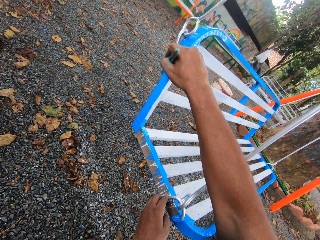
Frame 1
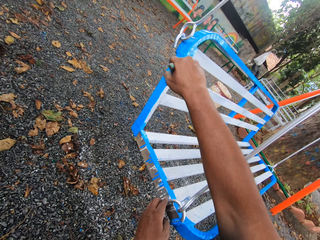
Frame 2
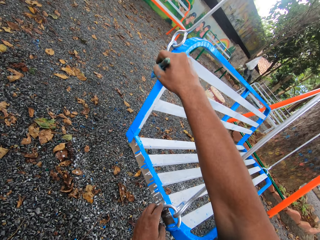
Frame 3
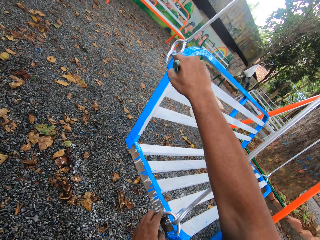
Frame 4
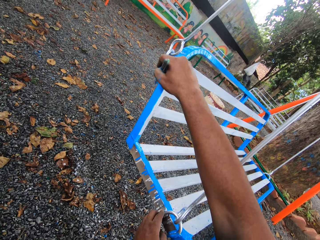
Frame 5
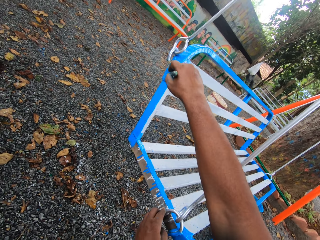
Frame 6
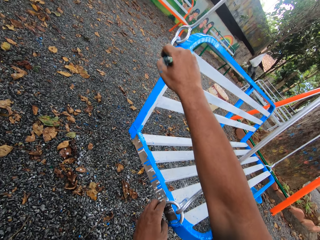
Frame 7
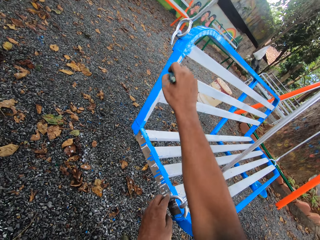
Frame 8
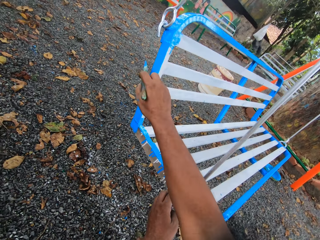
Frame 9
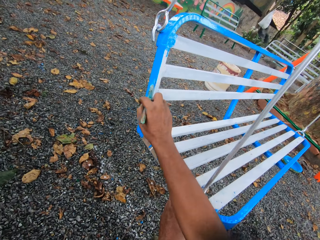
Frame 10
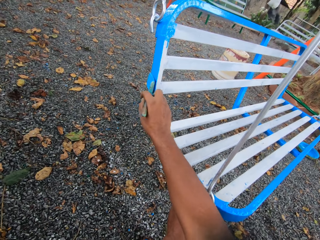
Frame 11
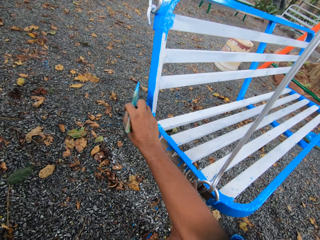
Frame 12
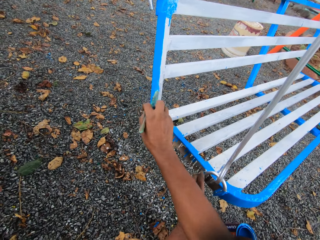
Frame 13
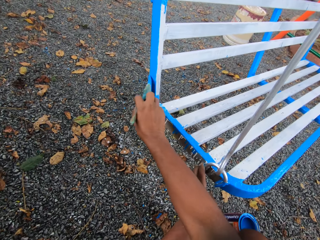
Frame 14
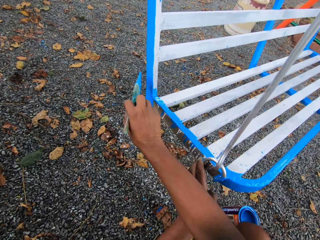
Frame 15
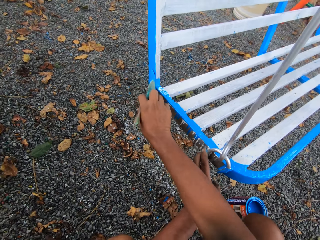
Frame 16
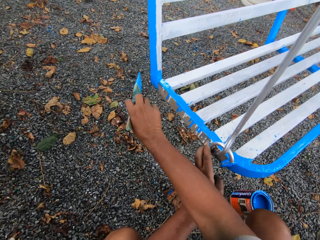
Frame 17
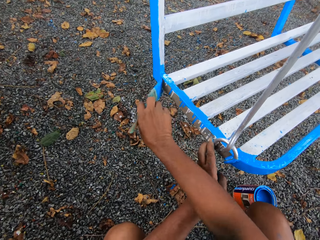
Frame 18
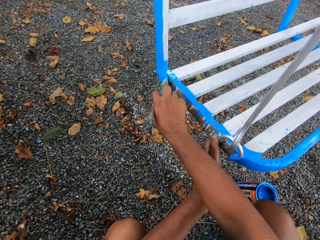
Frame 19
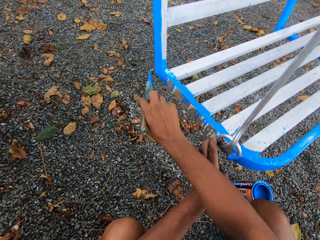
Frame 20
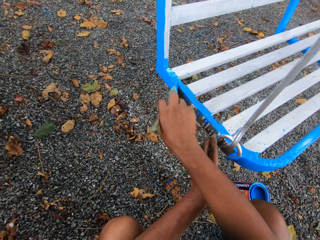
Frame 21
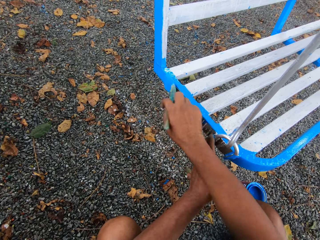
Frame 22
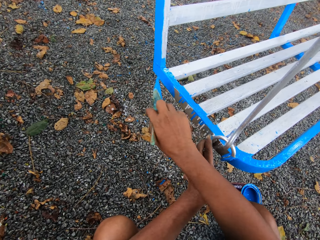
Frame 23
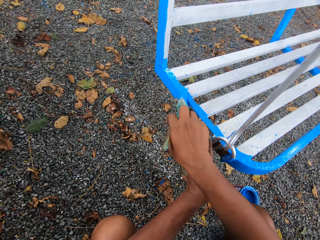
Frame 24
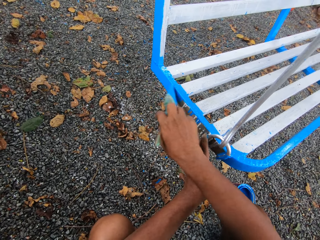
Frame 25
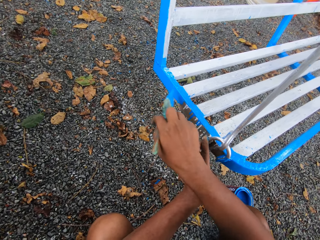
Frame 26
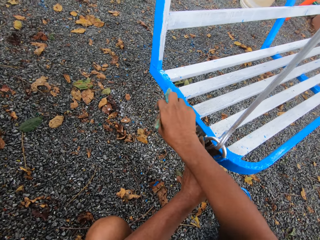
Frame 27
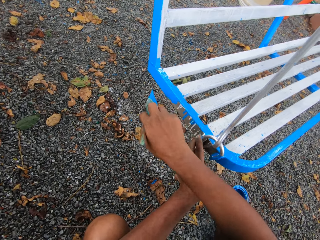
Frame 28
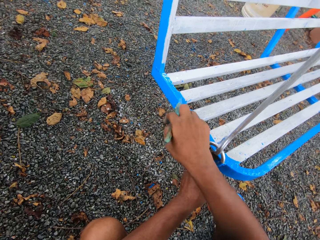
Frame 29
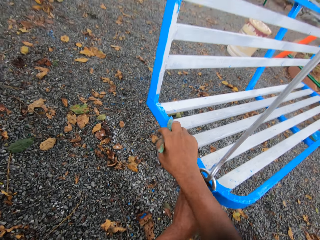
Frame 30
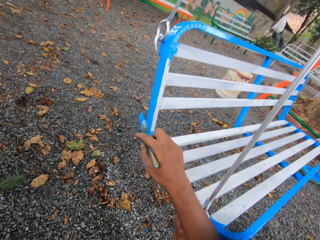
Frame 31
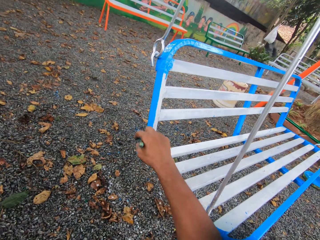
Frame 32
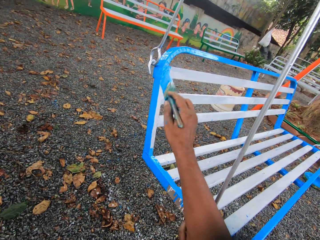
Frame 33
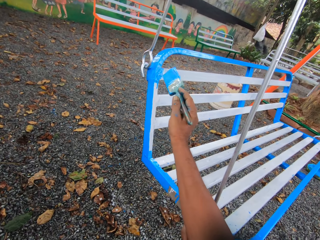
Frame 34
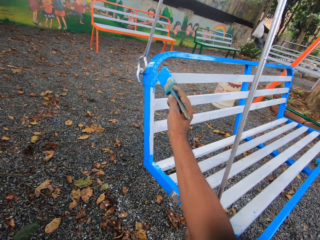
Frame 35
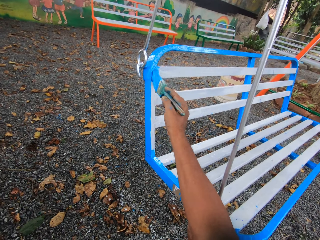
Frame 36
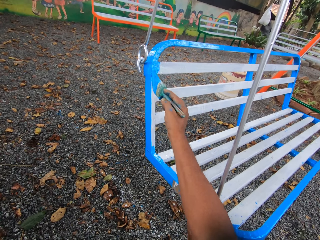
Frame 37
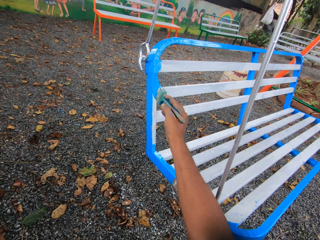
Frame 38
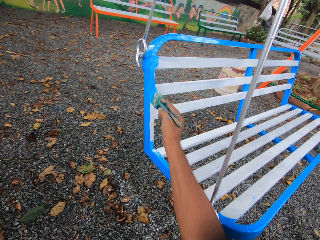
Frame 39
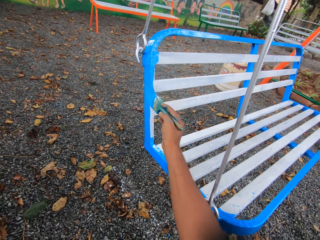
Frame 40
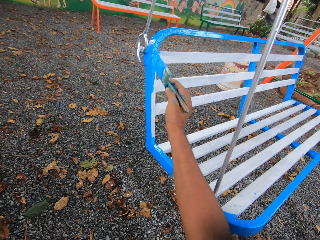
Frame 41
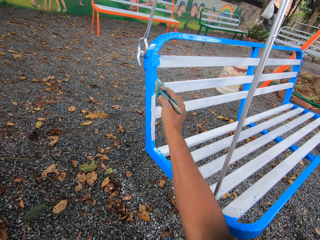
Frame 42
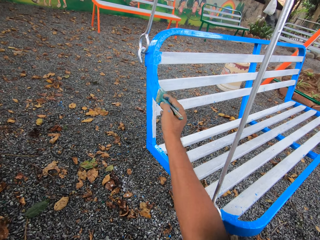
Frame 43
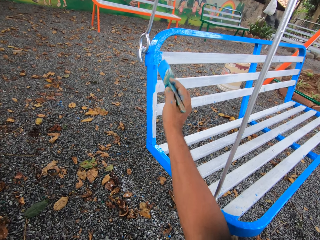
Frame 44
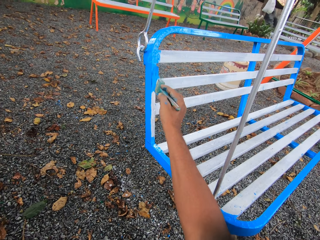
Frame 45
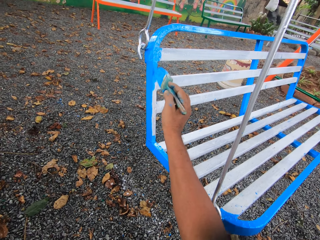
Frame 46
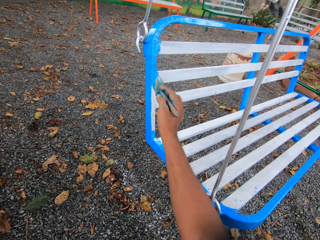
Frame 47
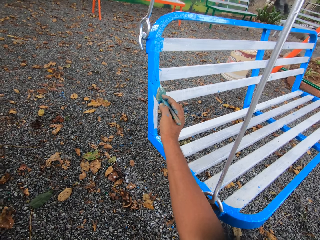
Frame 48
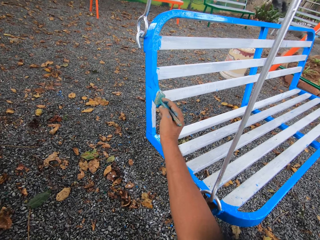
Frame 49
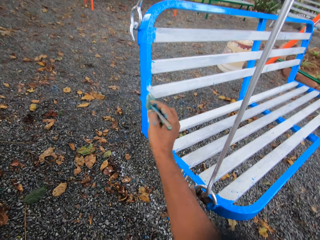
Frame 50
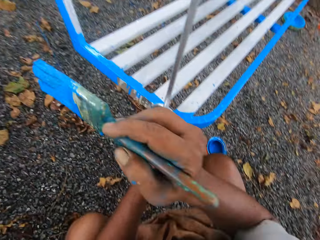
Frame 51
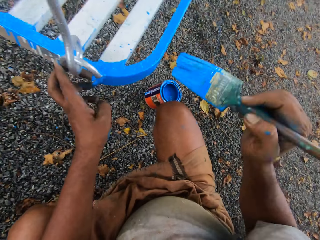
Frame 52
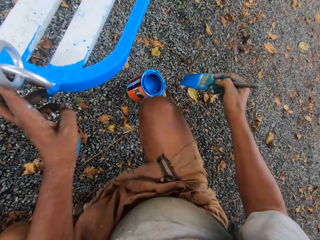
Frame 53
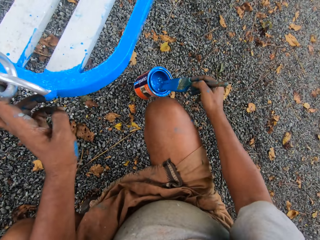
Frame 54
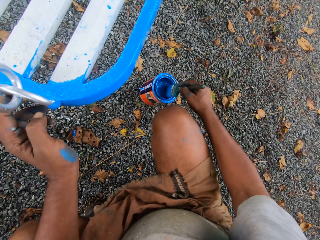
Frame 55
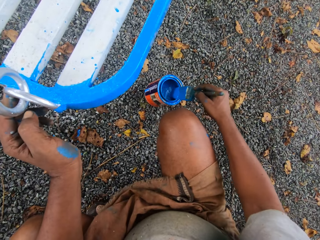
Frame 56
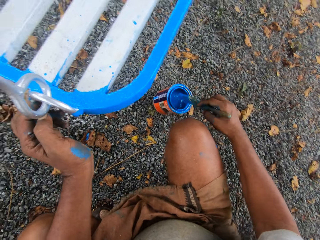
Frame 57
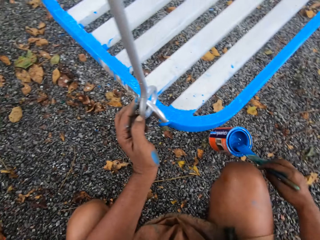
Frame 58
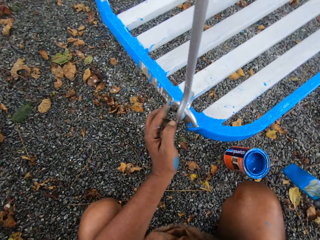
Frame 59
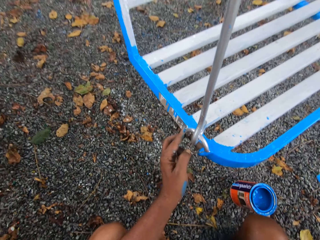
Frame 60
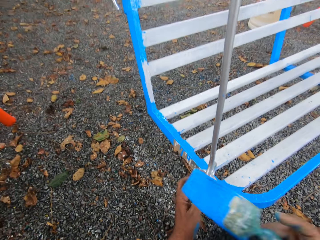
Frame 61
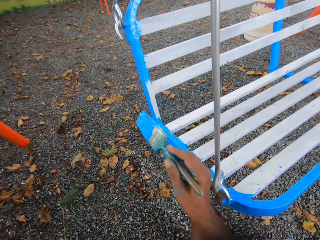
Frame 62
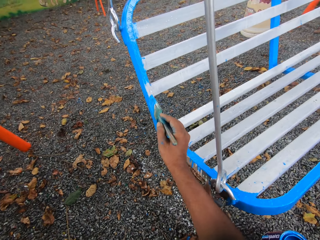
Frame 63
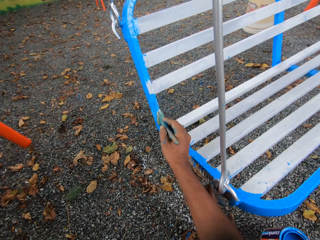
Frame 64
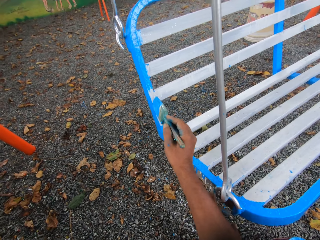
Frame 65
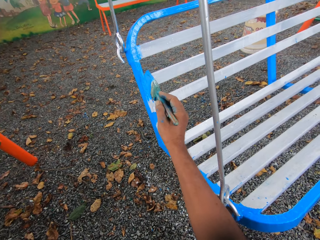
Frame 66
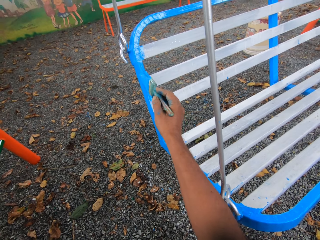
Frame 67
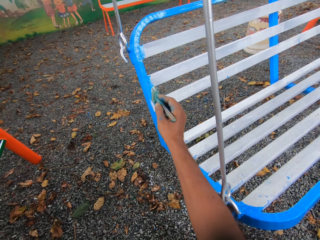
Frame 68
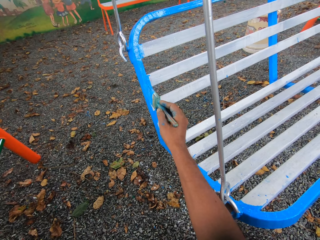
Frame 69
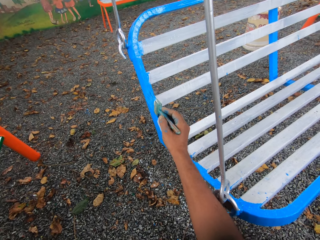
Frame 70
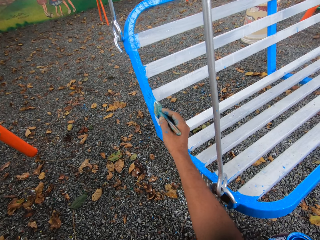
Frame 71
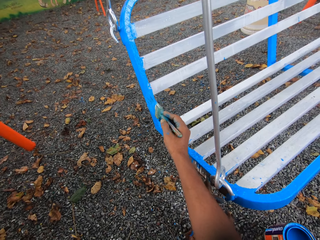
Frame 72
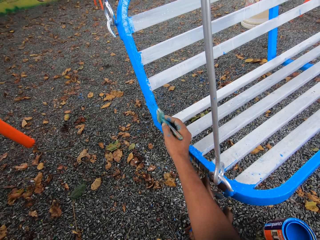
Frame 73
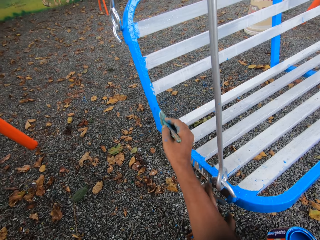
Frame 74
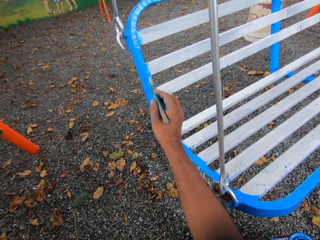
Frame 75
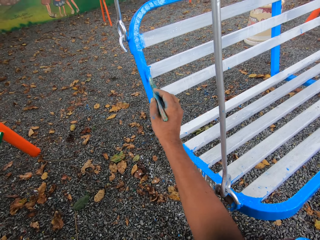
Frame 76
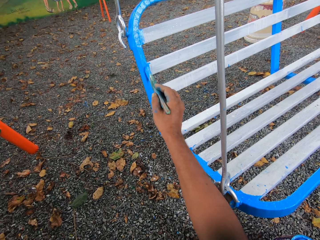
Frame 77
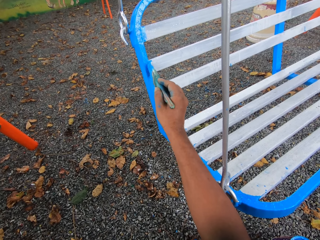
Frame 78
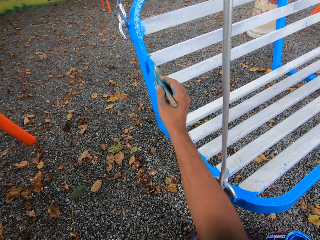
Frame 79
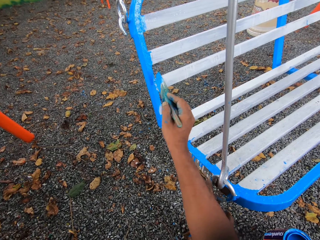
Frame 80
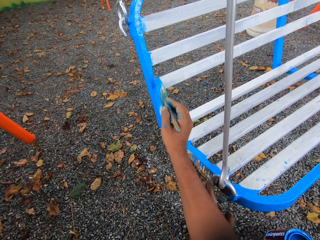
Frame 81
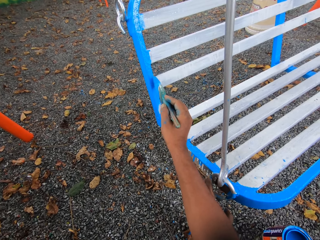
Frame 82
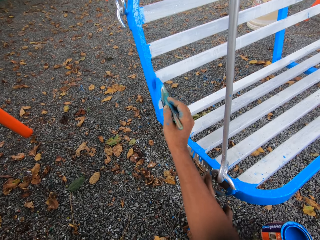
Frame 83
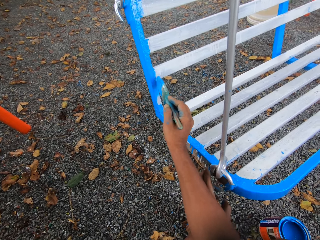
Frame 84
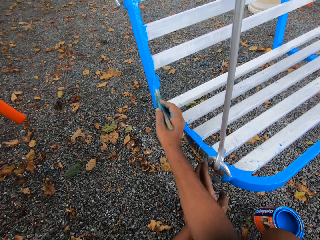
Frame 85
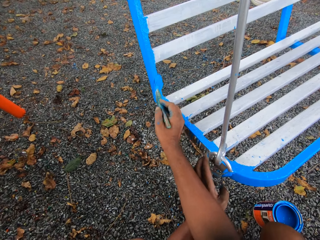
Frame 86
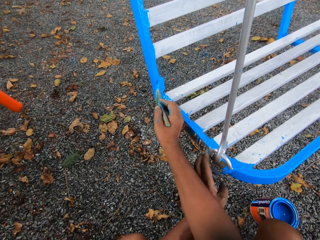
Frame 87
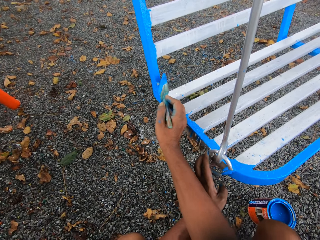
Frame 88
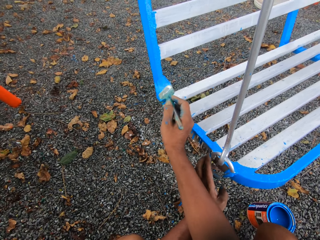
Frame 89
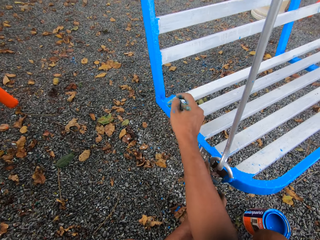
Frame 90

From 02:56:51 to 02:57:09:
The camera wearer dips the paint brush into the paint tin. They paint the seat with the paint brush.

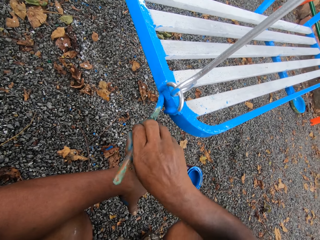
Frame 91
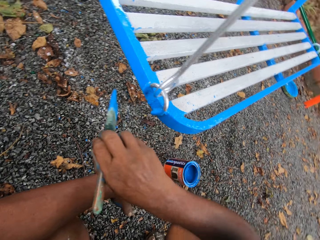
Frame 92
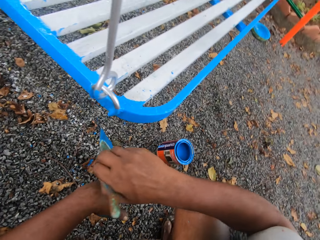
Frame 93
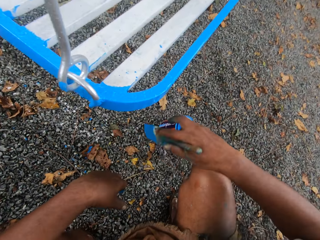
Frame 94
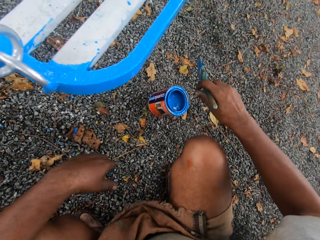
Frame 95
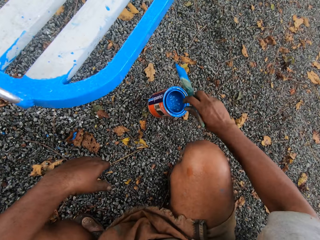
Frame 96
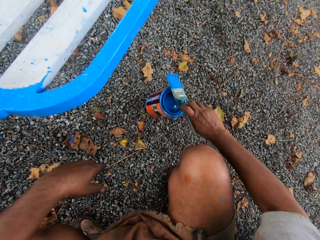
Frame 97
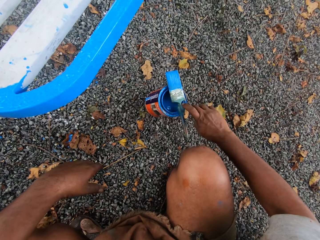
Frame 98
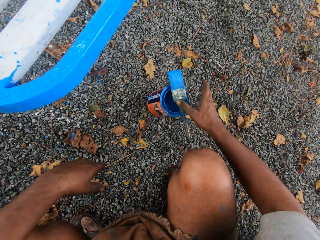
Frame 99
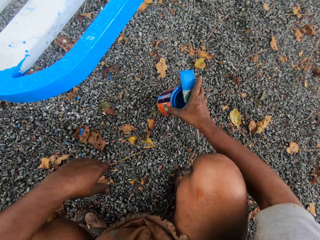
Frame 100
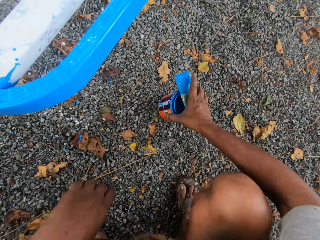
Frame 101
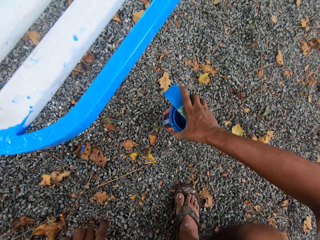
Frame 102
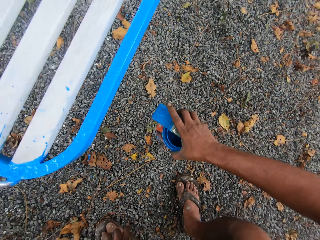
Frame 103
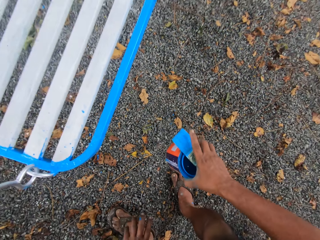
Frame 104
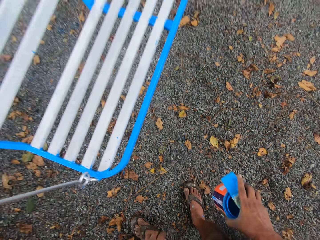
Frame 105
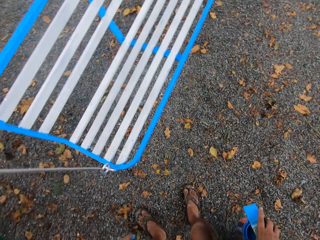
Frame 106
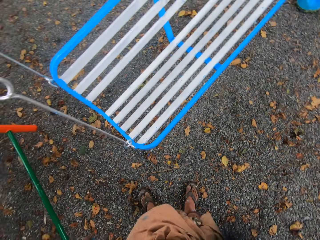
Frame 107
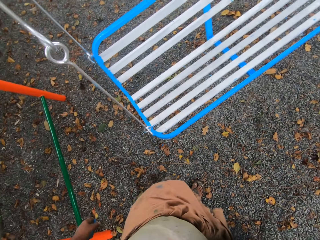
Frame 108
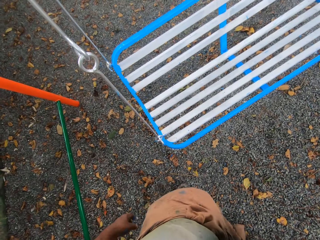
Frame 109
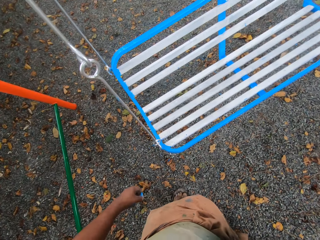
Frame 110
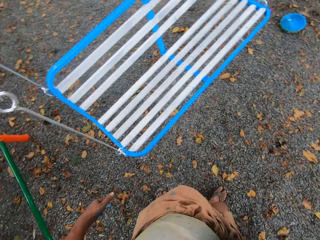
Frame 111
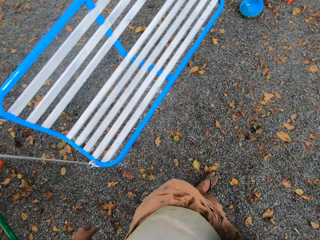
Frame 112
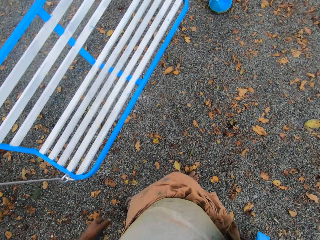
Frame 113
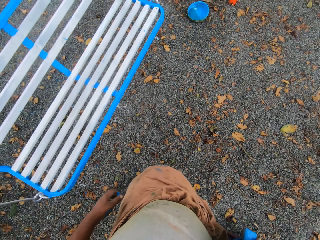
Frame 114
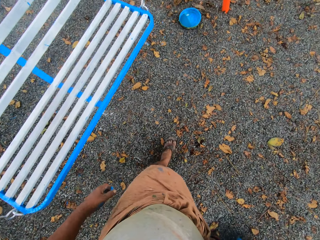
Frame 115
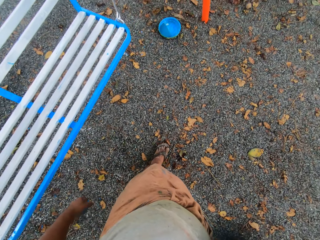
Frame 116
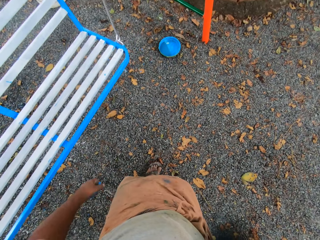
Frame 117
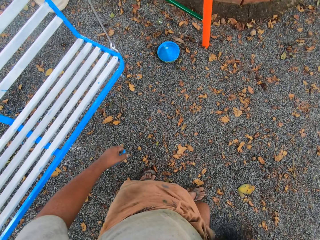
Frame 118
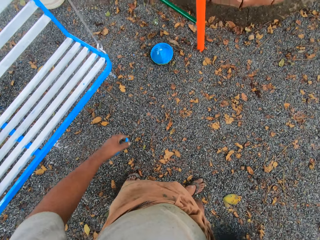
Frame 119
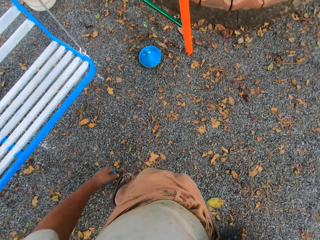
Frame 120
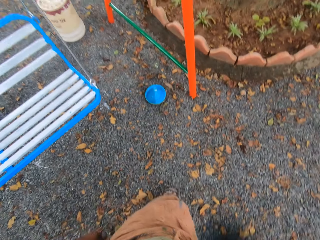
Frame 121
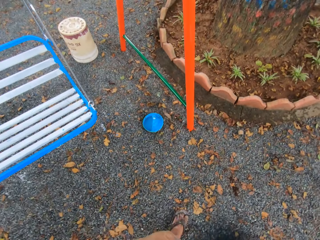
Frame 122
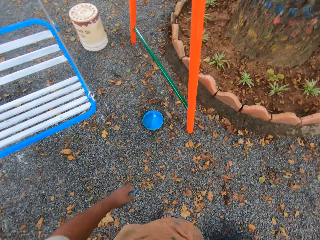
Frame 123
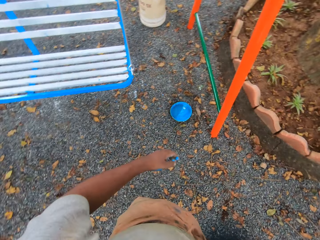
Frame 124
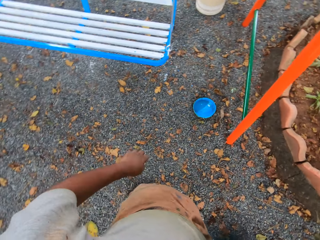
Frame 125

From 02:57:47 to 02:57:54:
The camera wearer drops the paint brush on top of the paint tin. They carry the paint tin and brush from the ground. They pick up the paint can and walk around.
